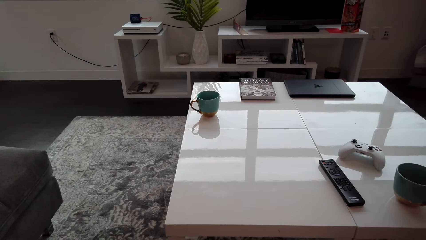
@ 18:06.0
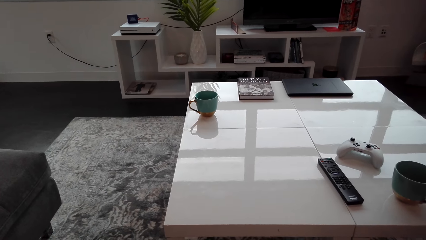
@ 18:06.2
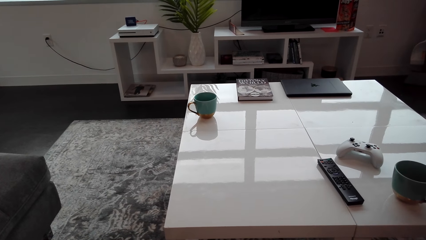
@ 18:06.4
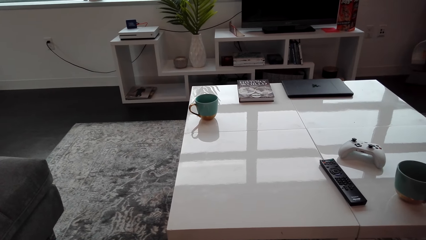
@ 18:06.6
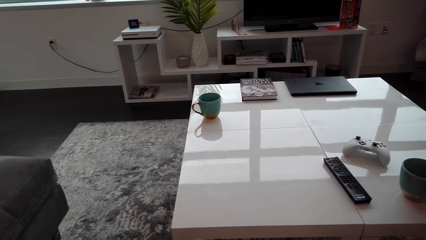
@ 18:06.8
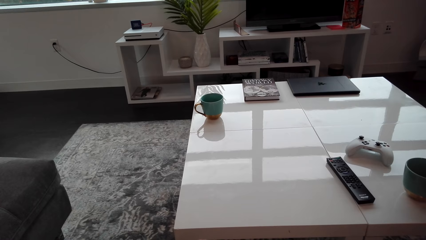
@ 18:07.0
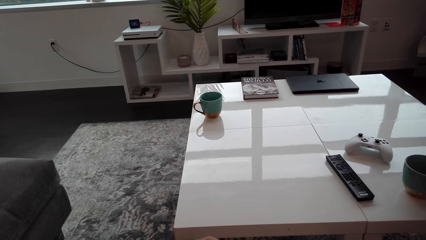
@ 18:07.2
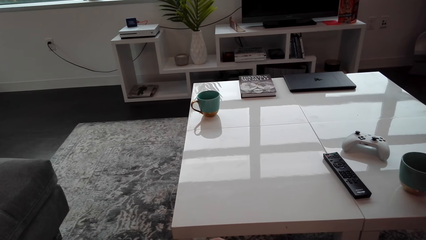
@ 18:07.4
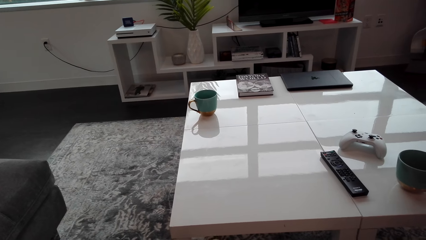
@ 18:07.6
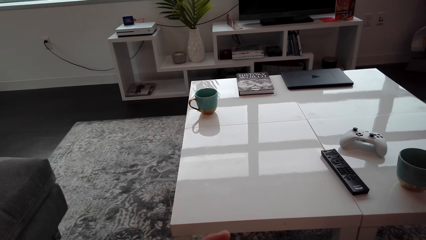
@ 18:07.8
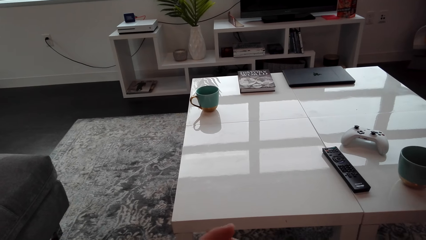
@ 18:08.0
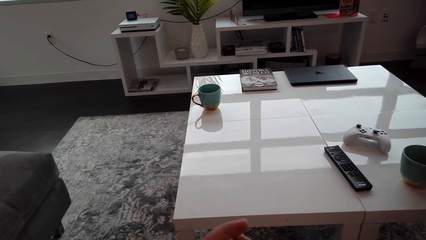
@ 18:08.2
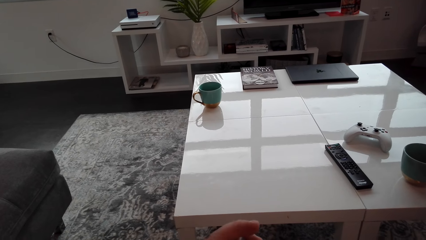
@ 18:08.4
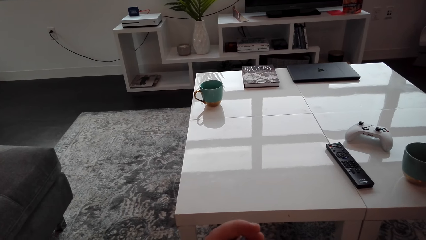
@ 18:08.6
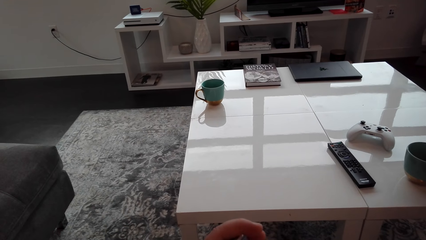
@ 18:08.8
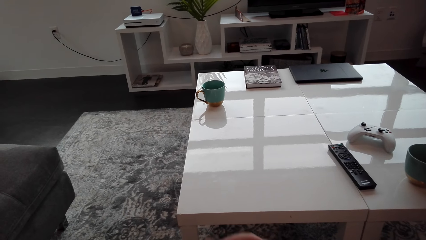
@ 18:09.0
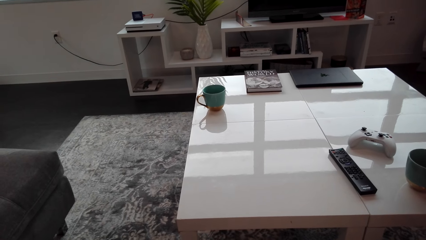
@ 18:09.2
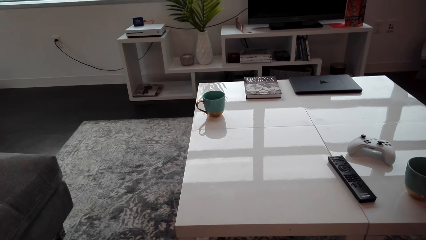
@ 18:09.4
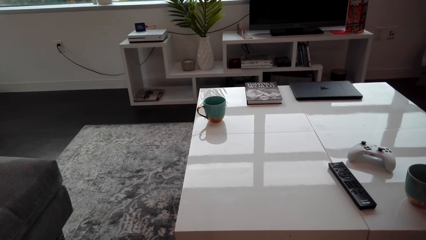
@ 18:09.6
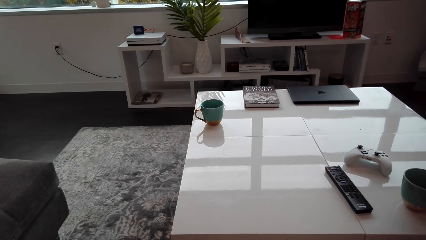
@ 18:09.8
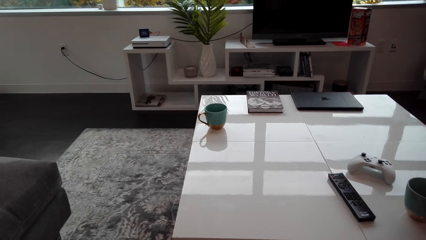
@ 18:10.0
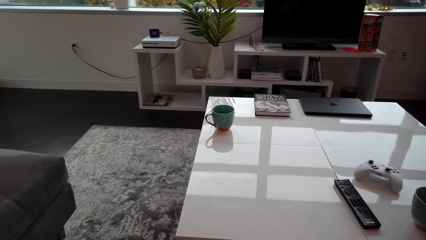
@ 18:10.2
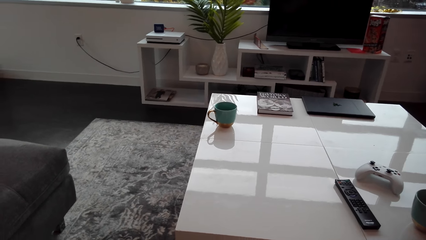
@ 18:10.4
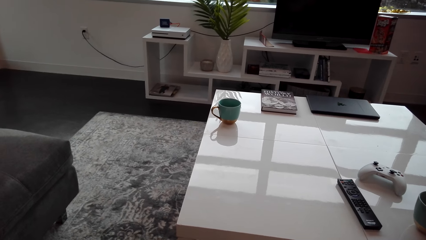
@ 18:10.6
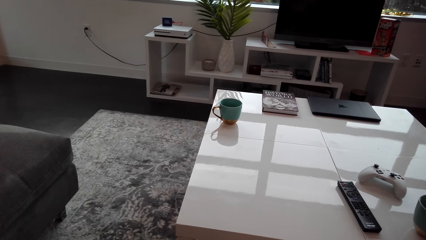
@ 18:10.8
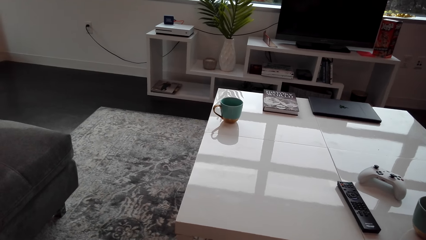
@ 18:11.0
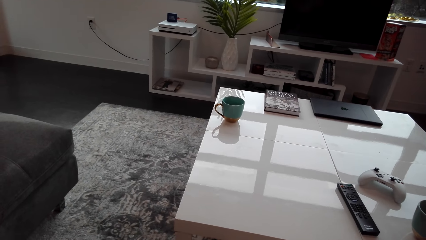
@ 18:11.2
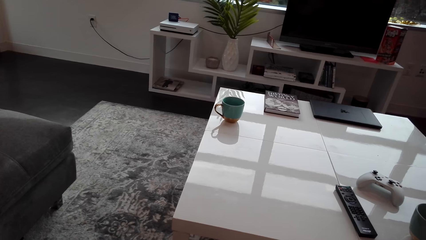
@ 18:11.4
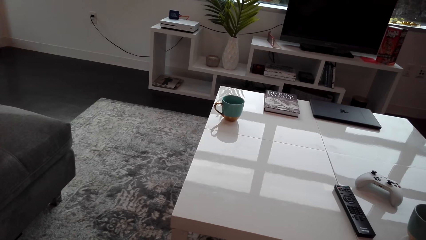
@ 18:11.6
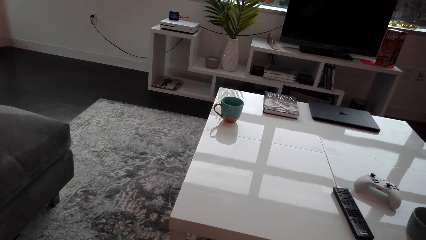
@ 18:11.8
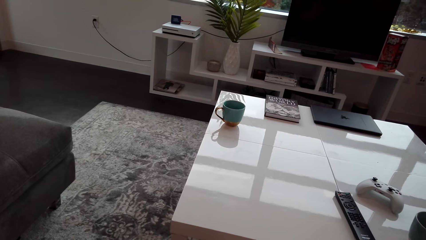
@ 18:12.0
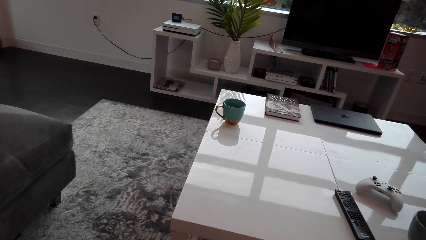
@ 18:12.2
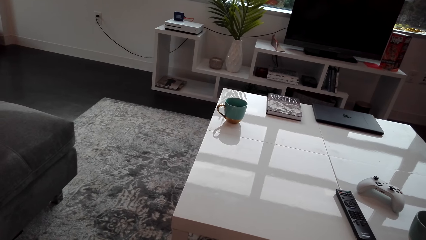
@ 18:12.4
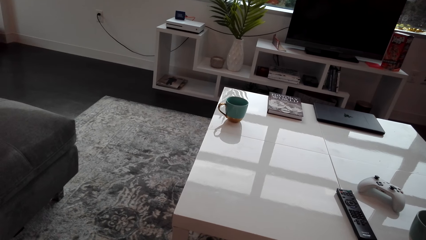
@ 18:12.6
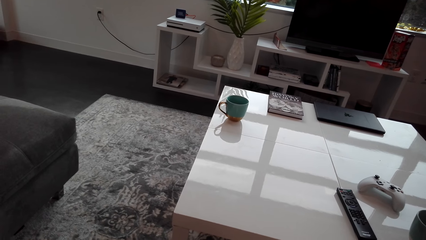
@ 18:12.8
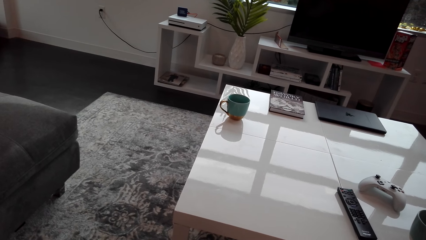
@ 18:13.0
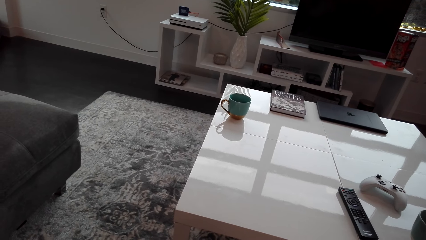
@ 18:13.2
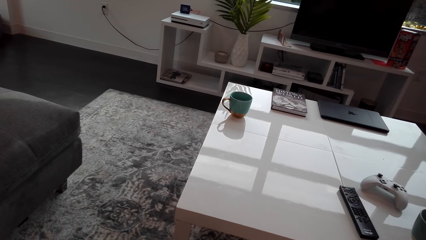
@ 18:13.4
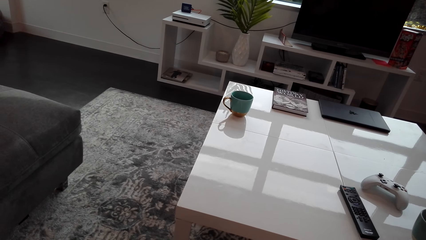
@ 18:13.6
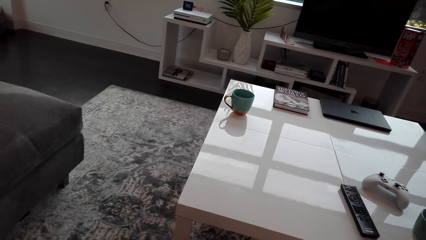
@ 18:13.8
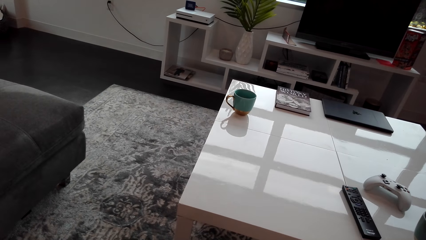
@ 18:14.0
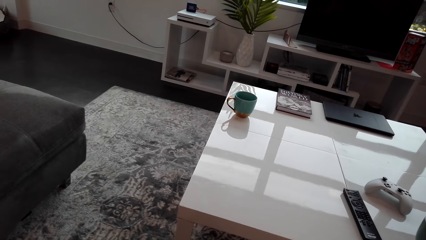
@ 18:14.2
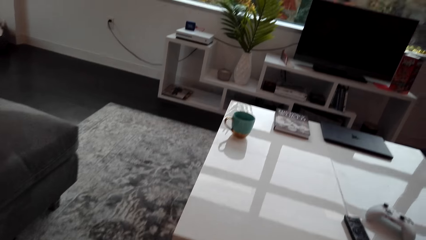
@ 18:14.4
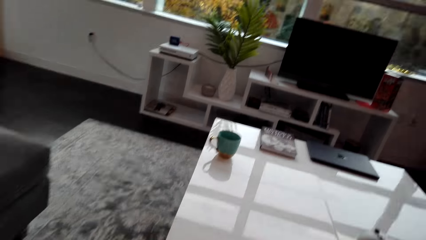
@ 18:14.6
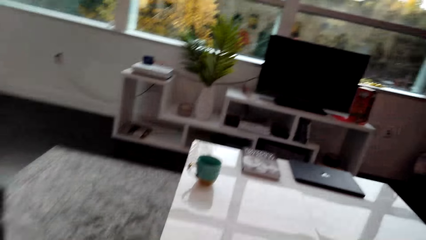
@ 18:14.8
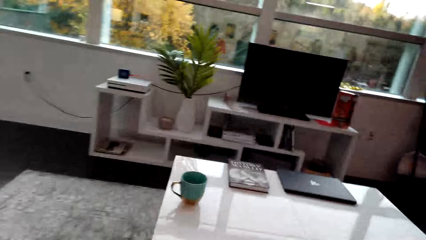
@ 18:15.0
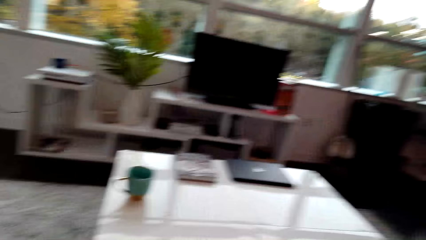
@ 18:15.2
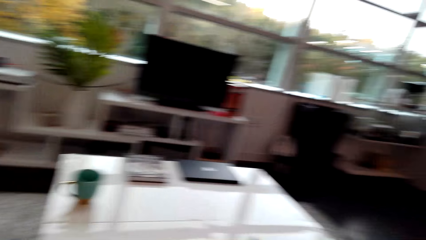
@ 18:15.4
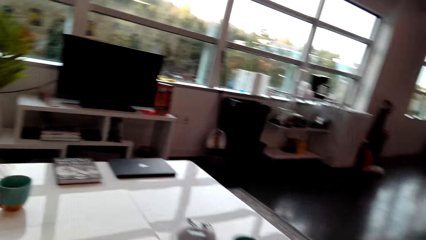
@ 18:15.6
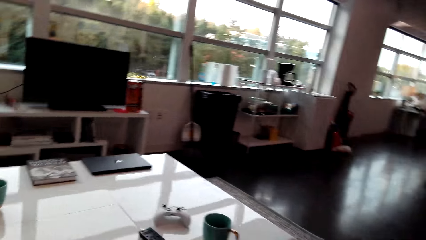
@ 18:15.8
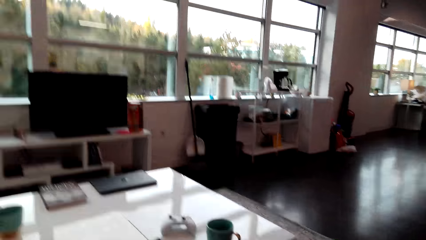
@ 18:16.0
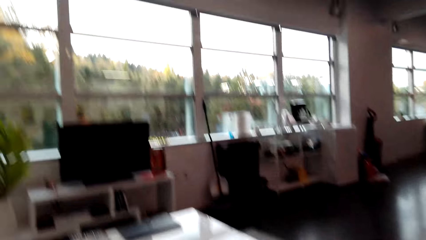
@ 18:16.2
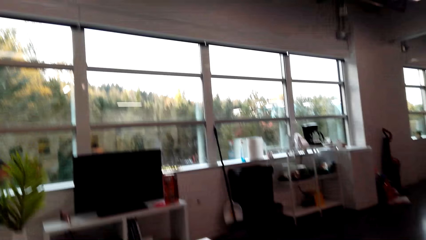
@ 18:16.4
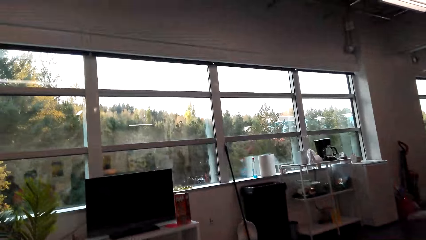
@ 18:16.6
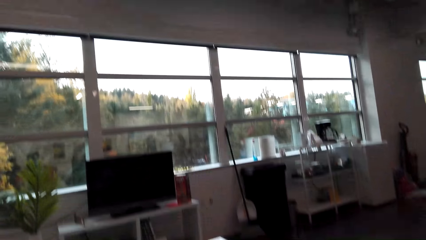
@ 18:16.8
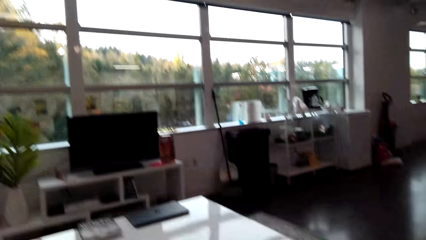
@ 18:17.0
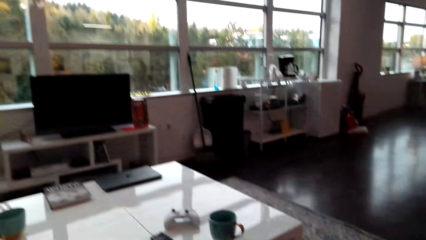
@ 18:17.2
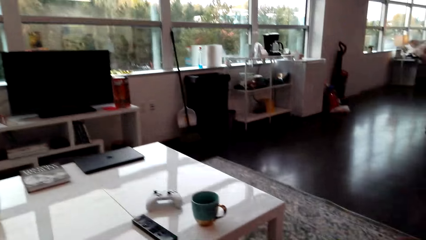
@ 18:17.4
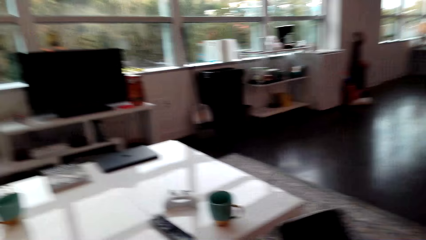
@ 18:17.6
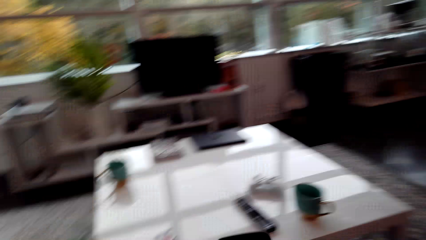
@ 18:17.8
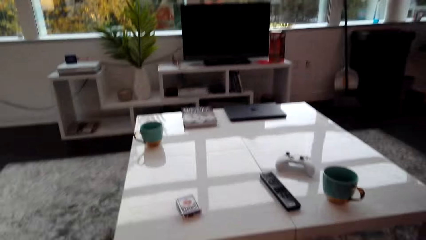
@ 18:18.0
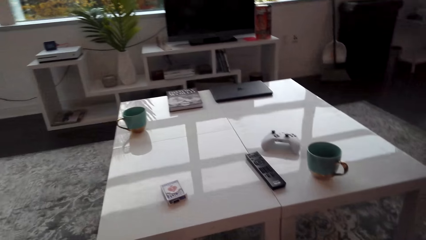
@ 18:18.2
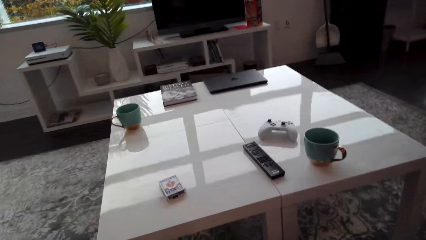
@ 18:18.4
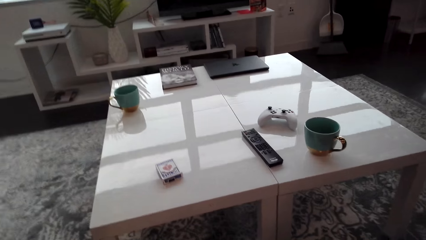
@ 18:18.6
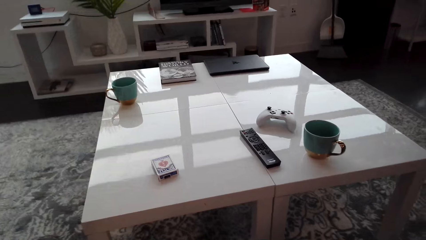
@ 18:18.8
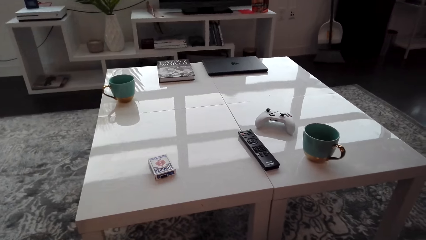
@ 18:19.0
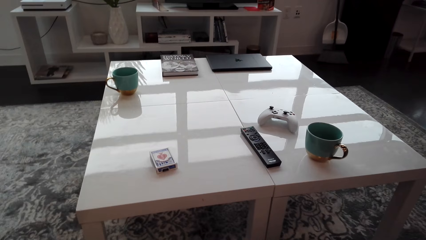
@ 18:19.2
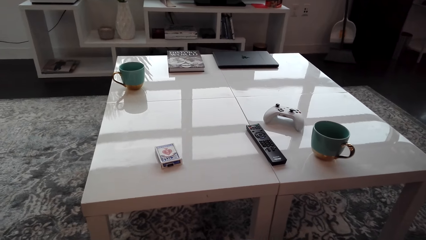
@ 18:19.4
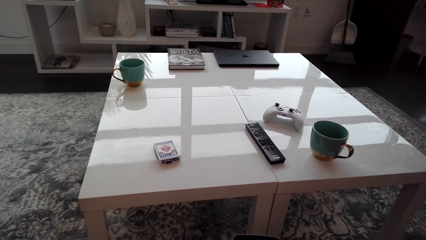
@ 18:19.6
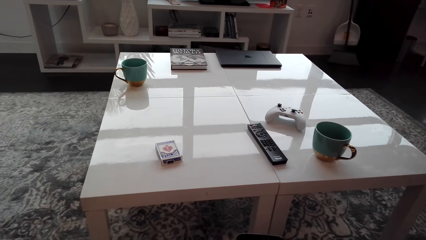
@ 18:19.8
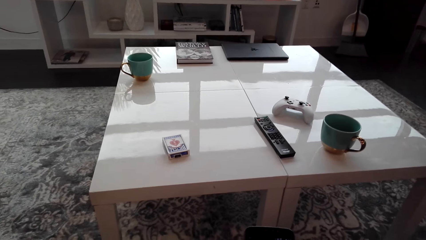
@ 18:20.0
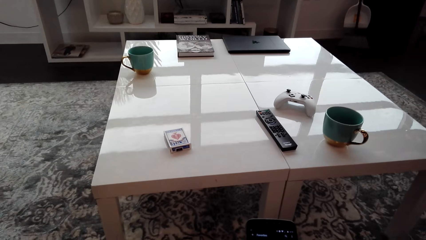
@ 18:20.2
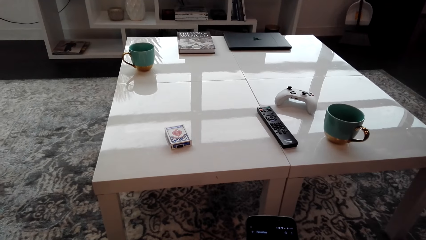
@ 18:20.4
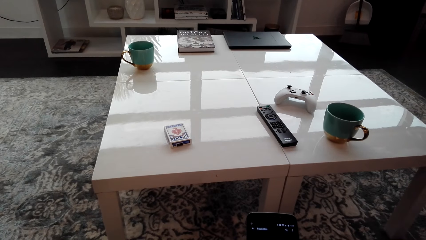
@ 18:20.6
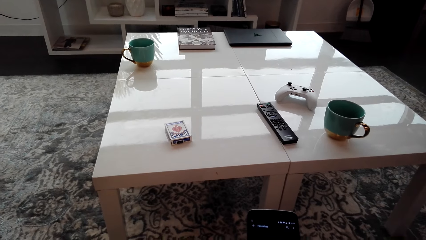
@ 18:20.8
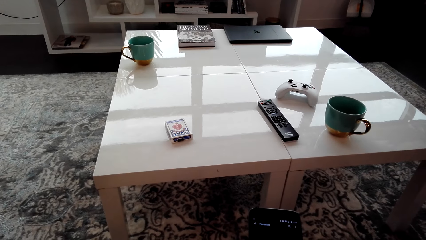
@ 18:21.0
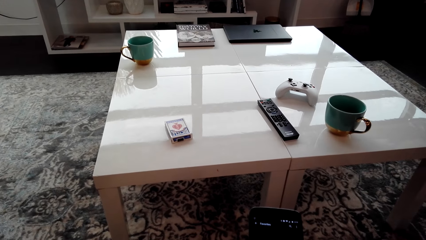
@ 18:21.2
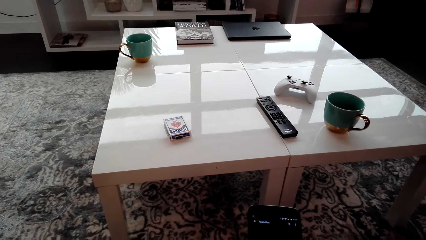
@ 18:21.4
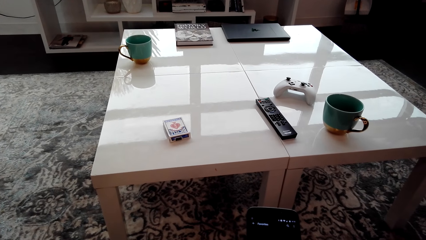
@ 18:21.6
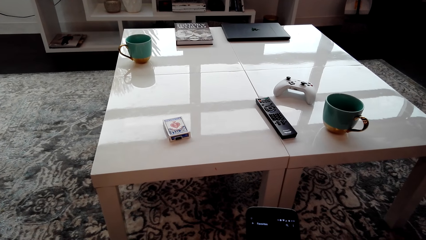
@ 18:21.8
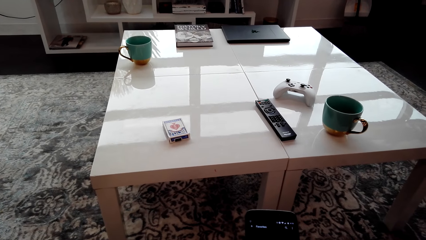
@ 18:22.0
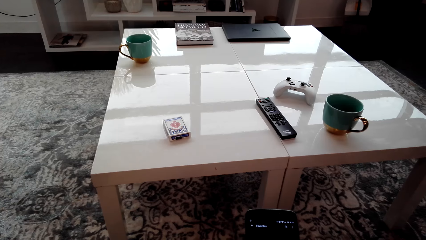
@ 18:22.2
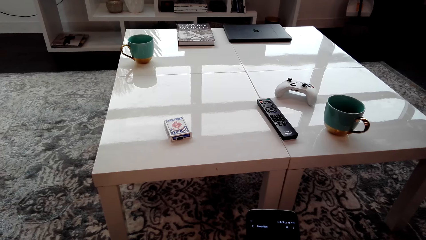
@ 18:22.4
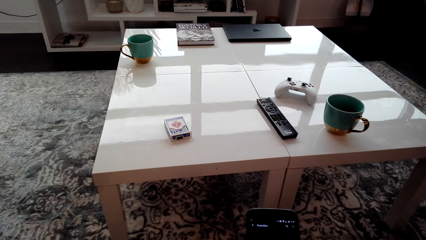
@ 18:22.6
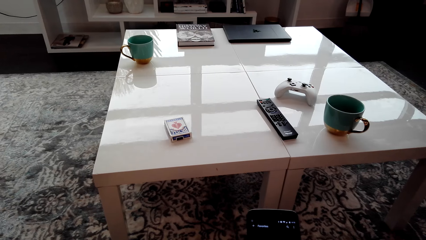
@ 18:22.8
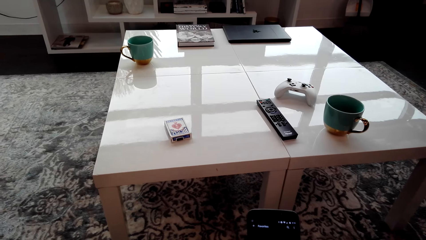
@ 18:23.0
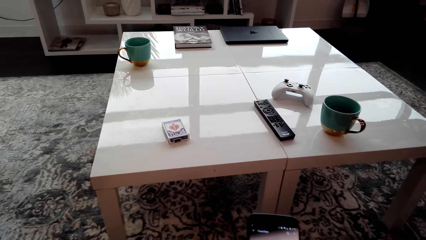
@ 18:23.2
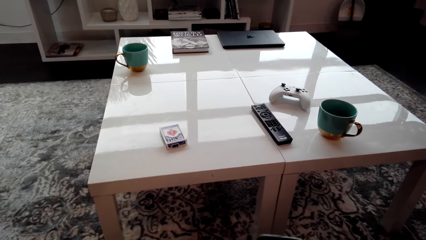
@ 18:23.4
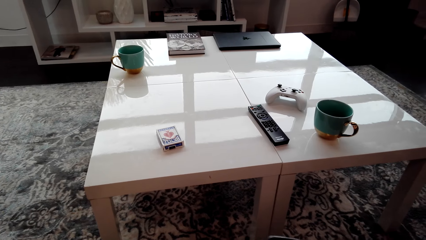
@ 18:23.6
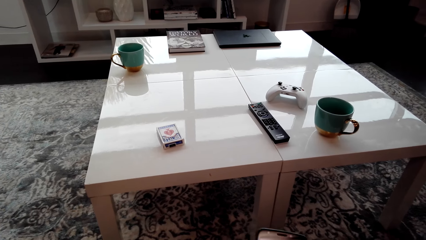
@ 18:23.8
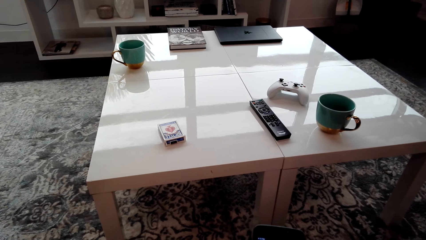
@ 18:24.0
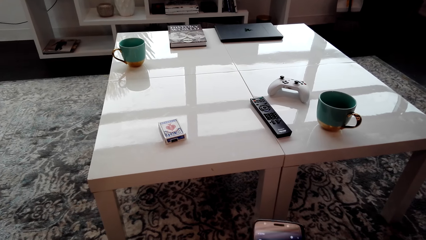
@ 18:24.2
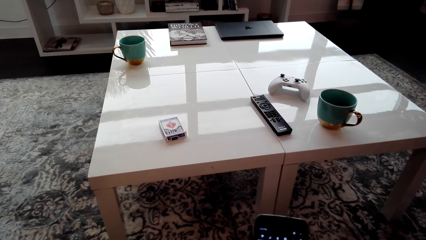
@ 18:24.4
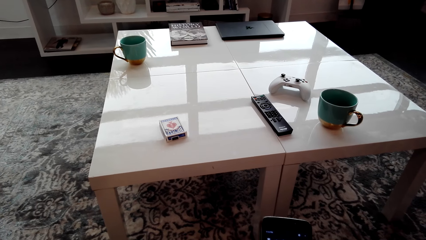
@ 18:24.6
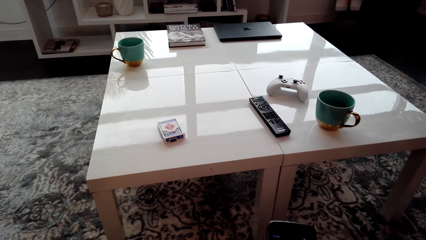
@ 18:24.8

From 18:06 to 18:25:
The camera wearer uses the gesture. He talks to a person. He looks around. He talks to the person. He operates the phone in his hands.
